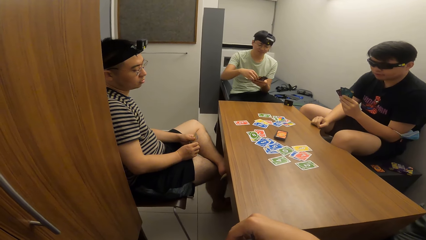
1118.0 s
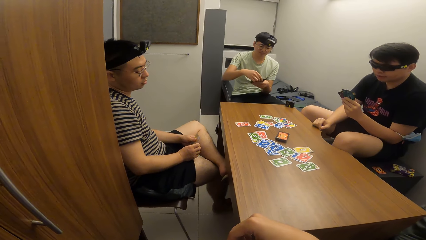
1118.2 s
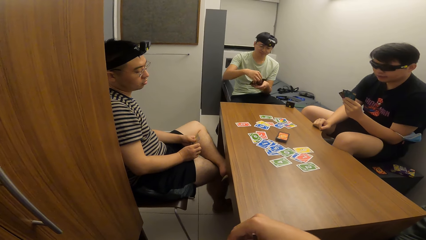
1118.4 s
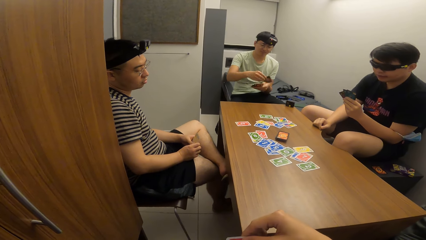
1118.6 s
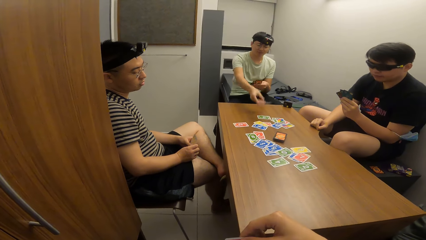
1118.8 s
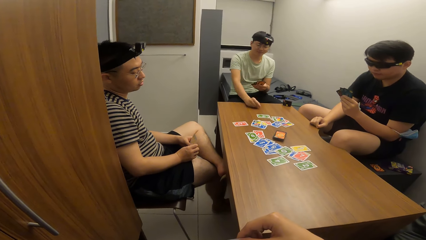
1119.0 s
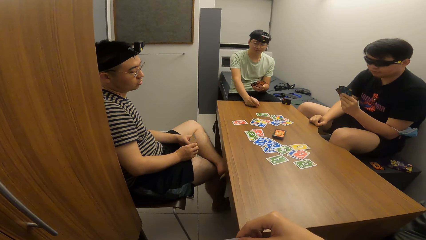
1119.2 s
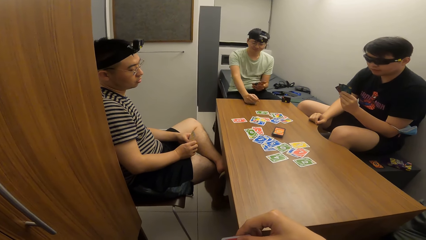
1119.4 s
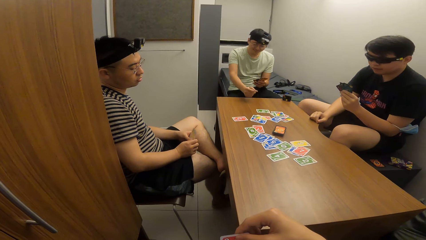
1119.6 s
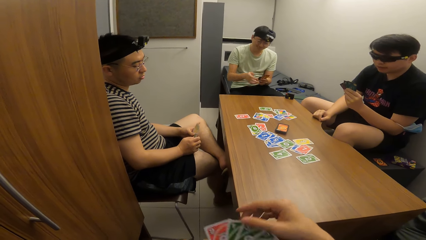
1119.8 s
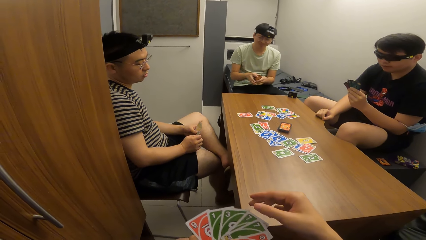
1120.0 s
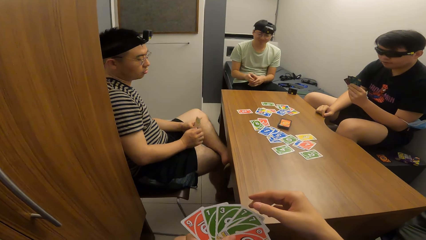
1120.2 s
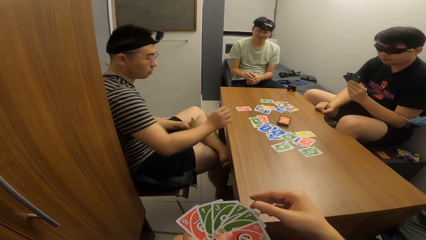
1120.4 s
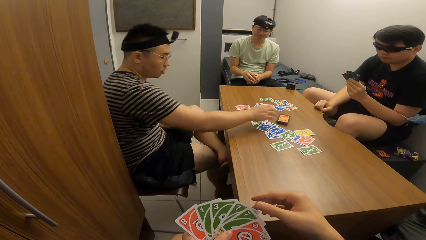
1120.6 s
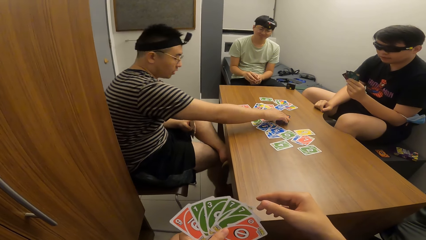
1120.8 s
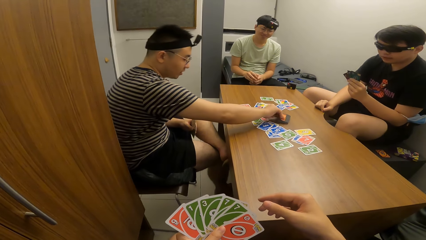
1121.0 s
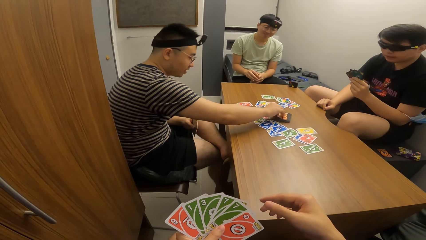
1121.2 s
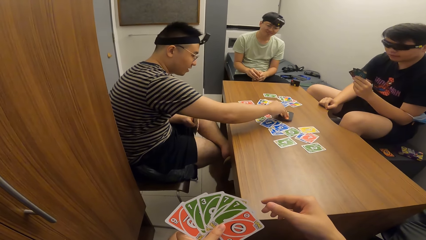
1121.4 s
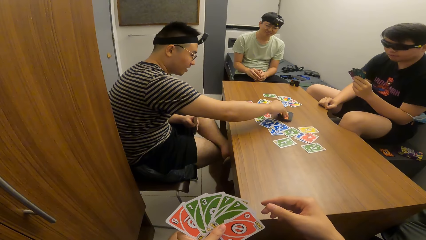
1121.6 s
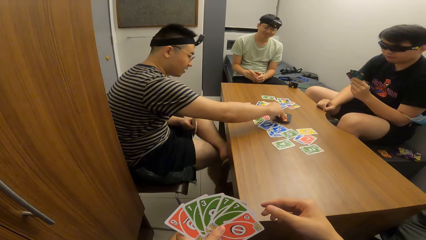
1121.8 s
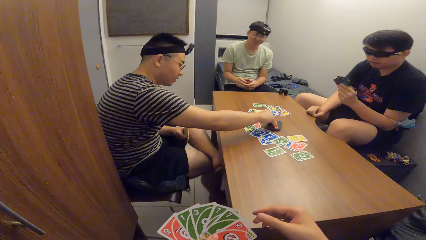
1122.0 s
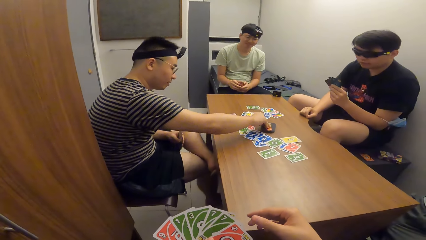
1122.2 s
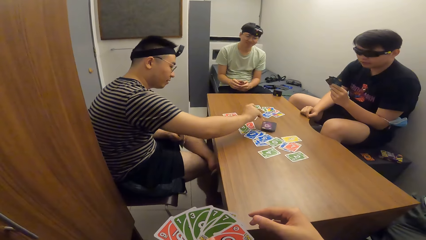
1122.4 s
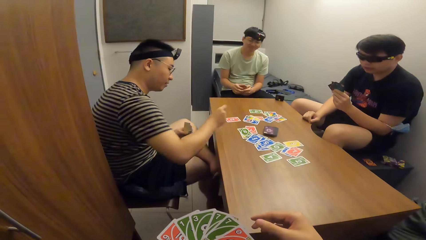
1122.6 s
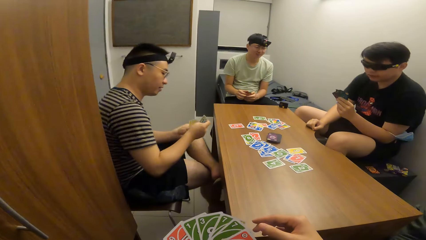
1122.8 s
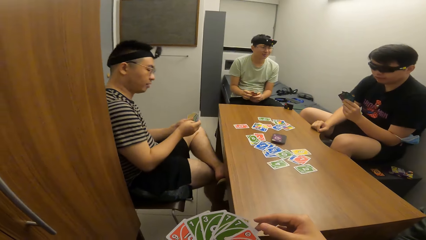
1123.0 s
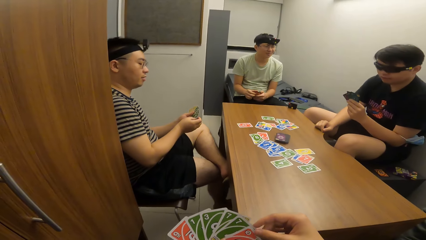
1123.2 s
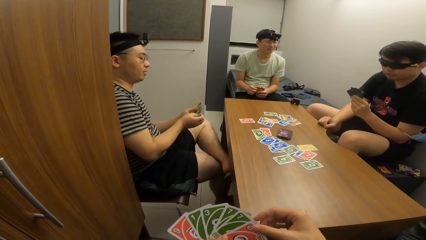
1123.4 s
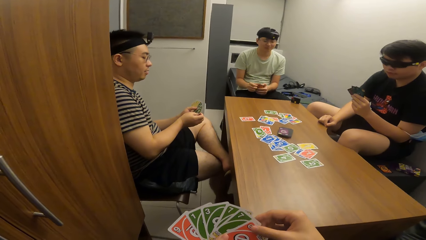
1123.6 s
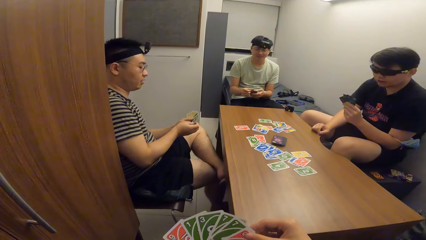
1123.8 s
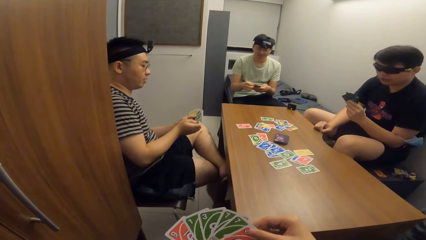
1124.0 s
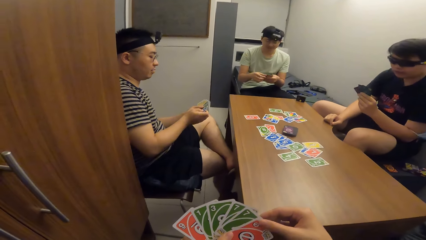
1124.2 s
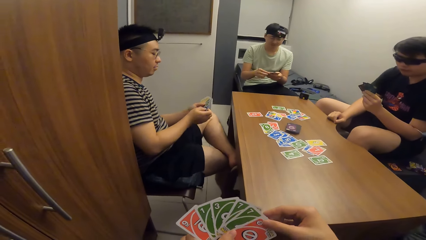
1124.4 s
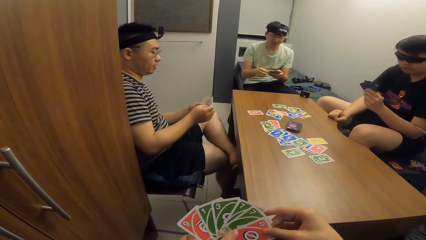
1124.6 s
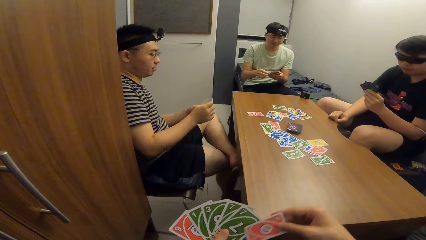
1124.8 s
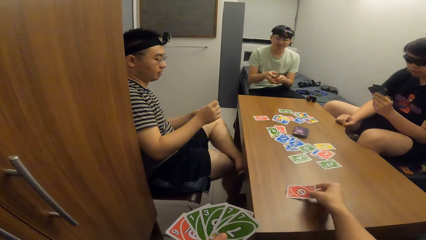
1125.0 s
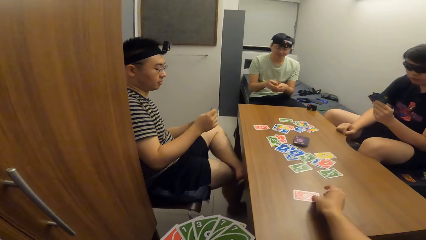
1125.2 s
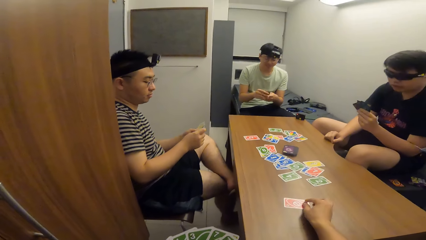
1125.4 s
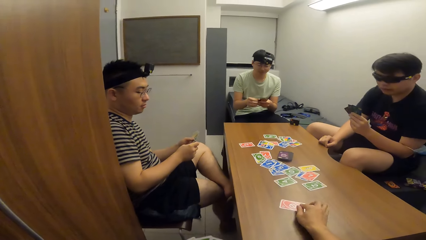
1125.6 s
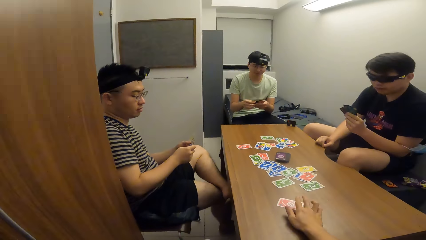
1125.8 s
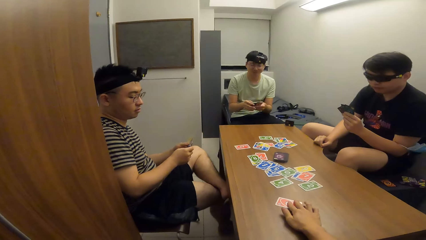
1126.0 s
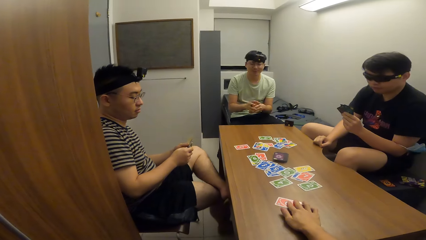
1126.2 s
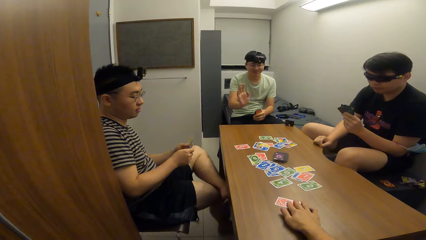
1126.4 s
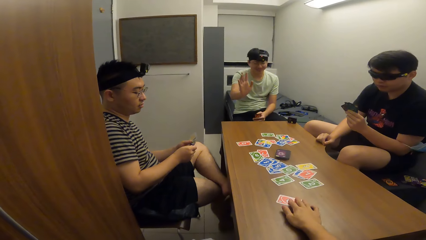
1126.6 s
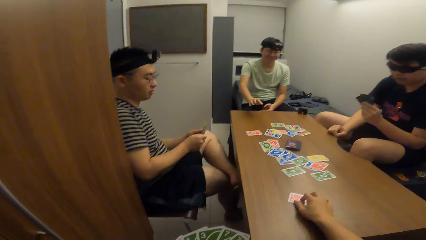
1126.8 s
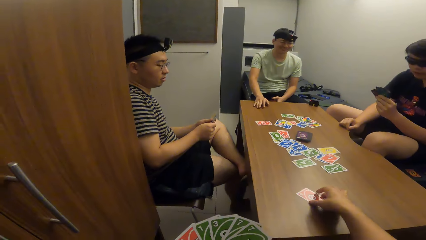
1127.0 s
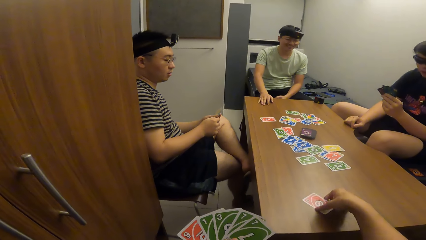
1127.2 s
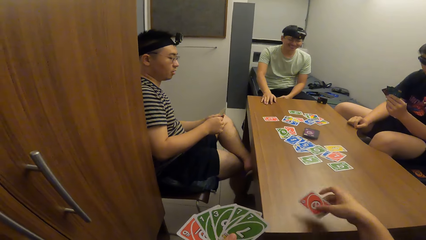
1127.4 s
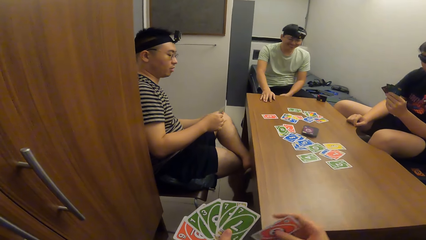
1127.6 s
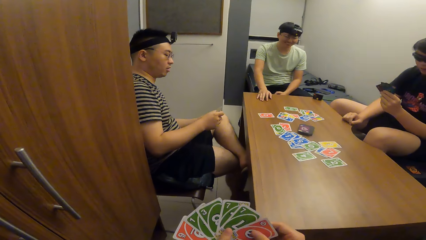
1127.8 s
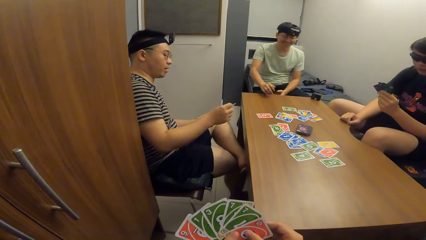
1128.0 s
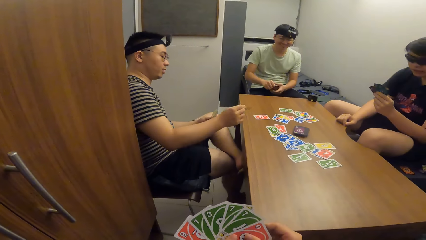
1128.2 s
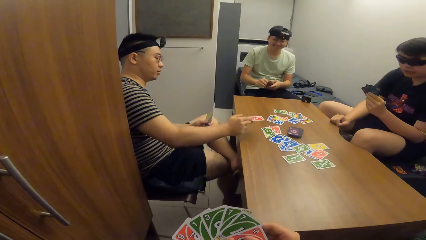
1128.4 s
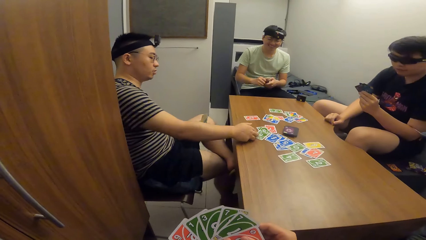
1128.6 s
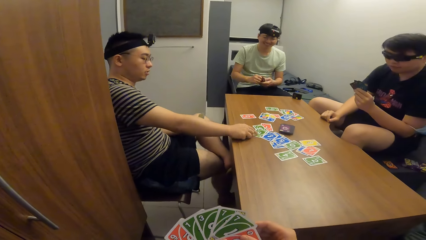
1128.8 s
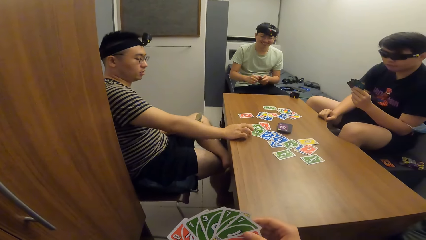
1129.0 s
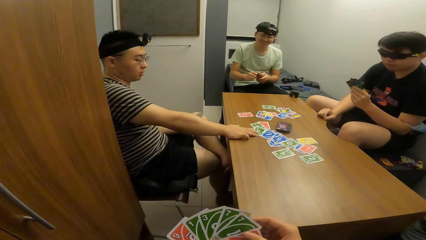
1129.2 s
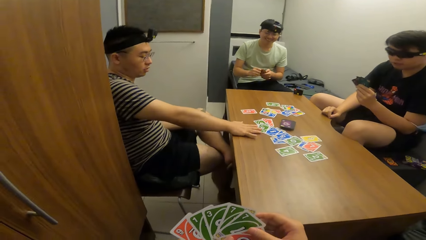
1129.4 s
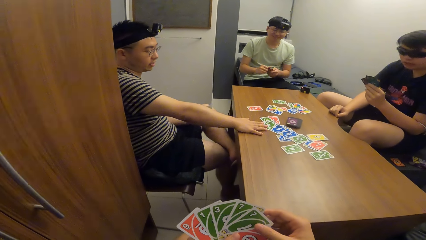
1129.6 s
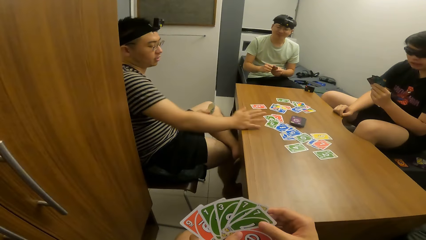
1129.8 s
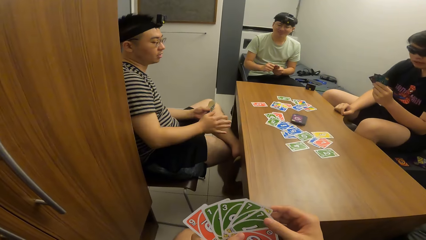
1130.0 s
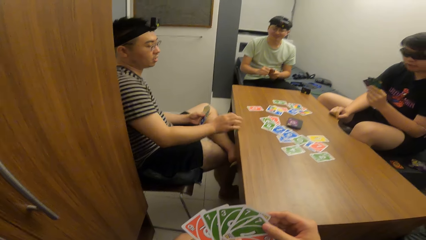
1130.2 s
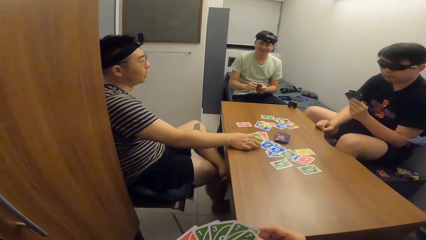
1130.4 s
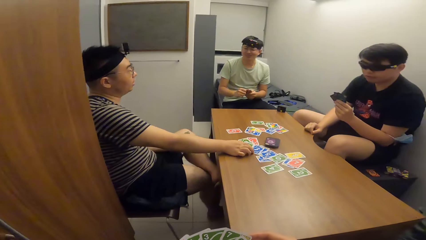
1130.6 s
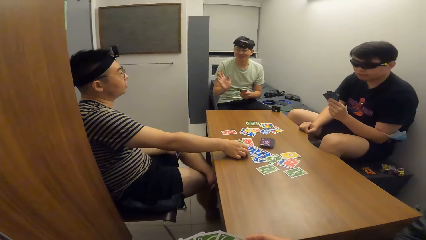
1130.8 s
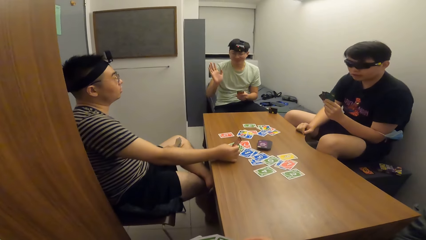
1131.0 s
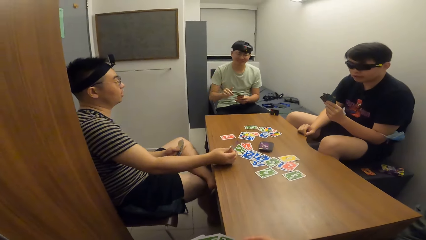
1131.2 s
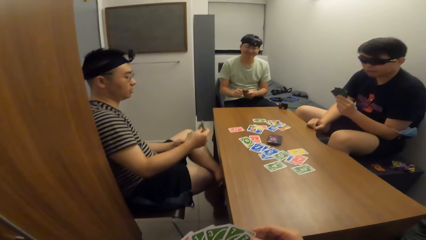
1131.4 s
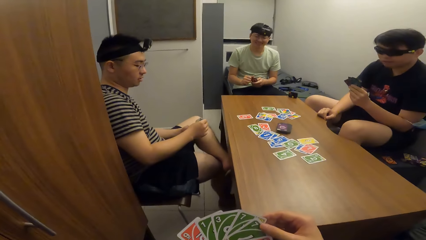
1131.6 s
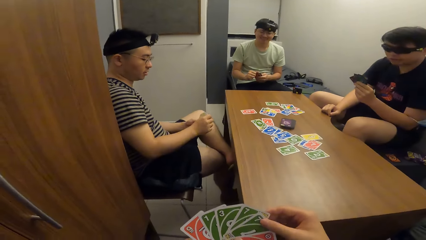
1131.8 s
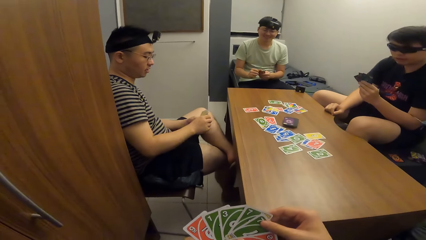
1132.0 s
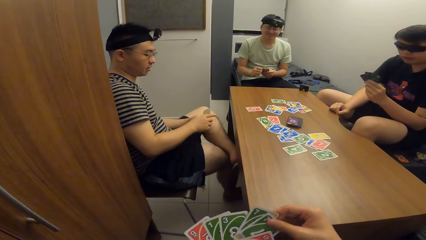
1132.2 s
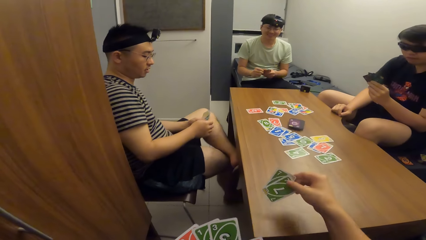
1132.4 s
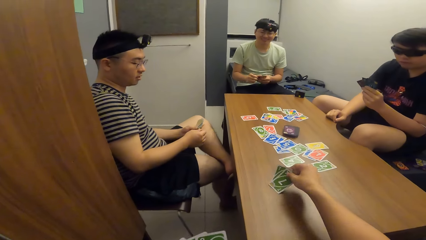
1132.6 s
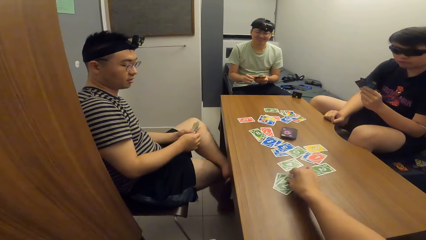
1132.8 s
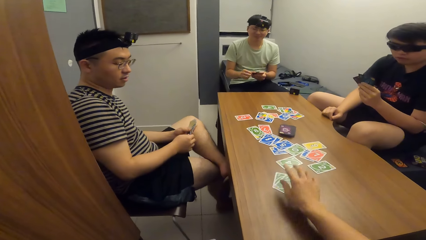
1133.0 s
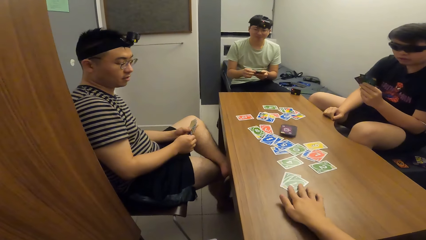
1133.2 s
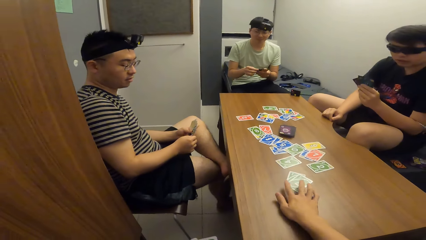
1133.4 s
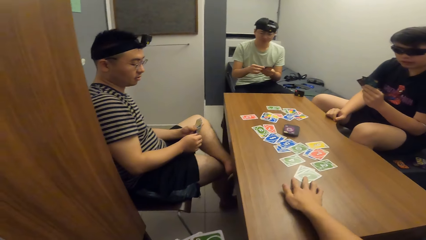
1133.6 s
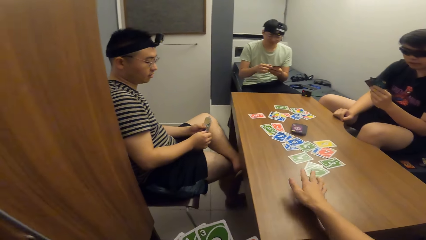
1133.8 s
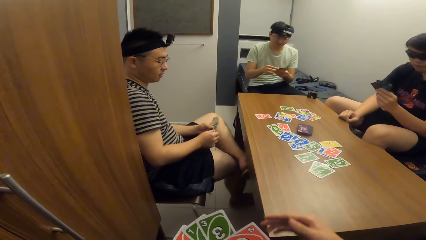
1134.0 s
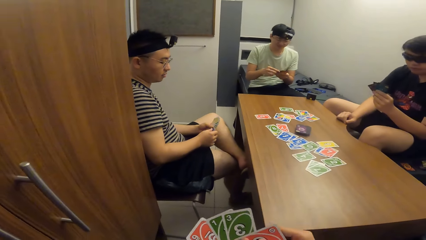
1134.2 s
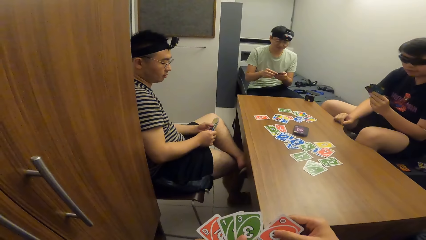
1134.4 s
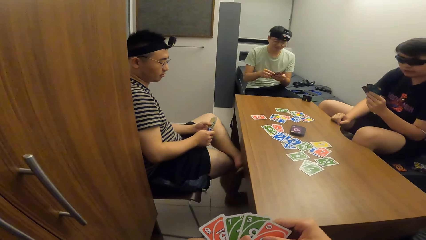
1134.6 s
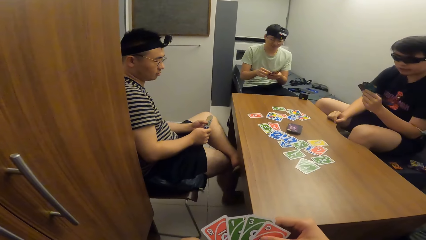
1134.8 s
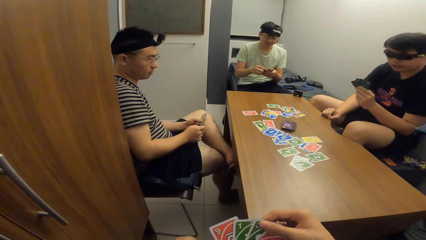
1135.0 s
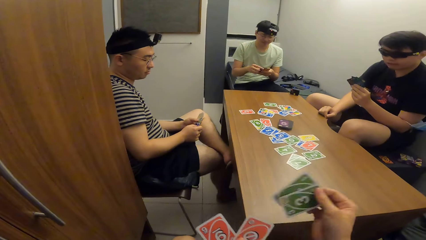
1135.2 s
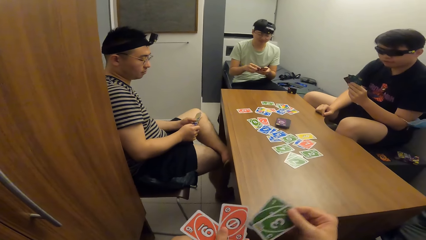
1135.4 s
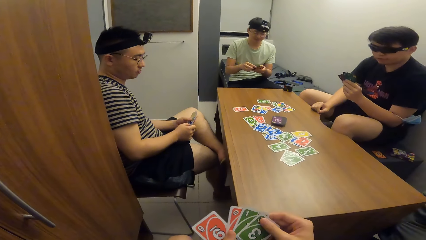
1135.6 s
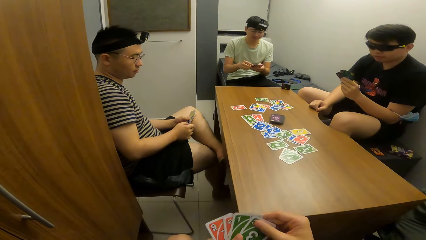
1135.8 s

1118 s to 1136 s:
A man drops the playing card on the table with his right hand. Another man picks up a playing card from the card deck on the table with his right hand. The camera wearer drops the playing card on the table with his right hand. He picks up the playing card on the table with his right hand. The other man drops the playing card on the table with his right hand. The other man picks up the playing card on the table with his right hand. The camera wearer drops the playing card on the table with his right hand. He shuffles the cards in the hands.
